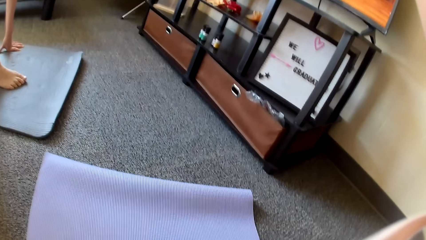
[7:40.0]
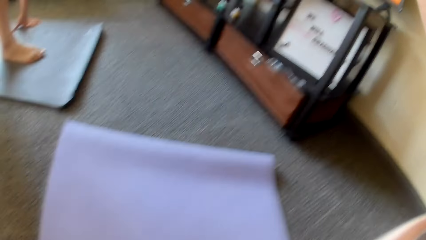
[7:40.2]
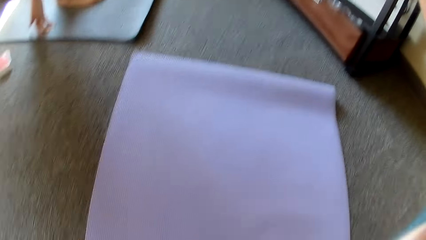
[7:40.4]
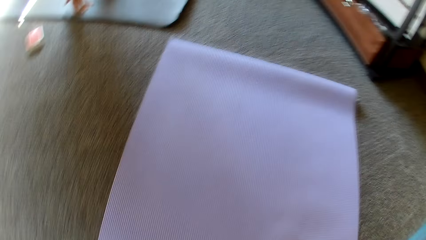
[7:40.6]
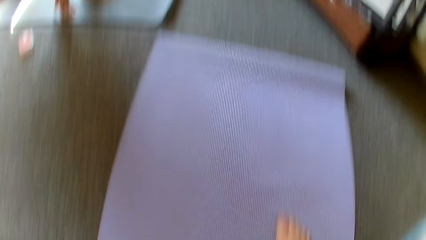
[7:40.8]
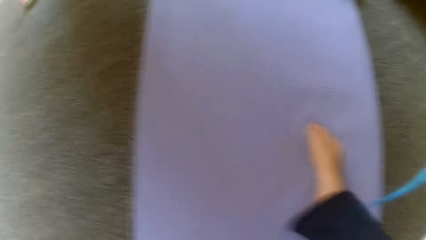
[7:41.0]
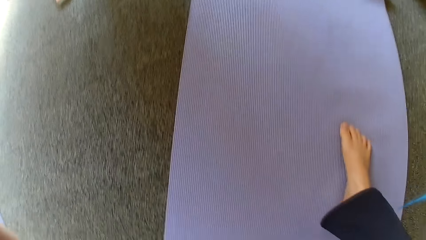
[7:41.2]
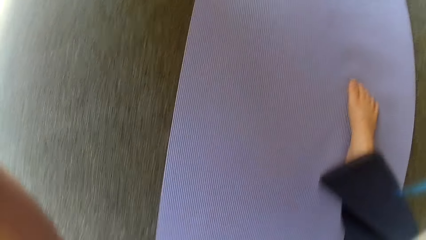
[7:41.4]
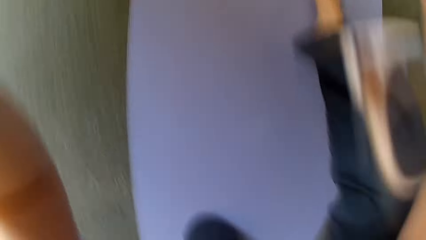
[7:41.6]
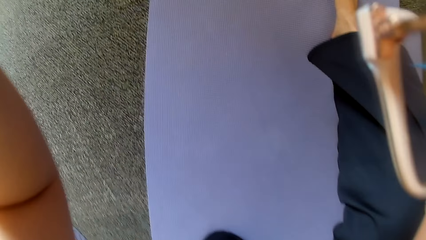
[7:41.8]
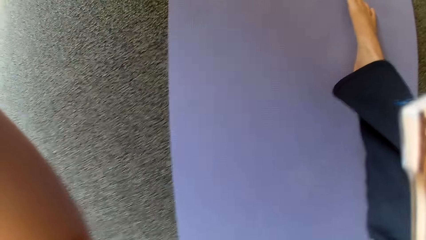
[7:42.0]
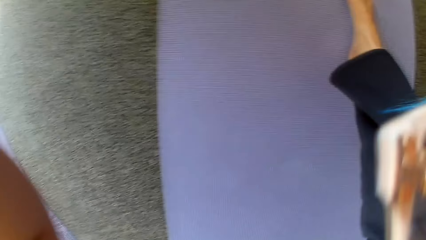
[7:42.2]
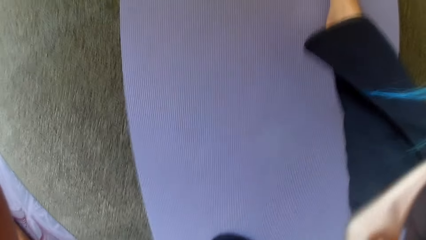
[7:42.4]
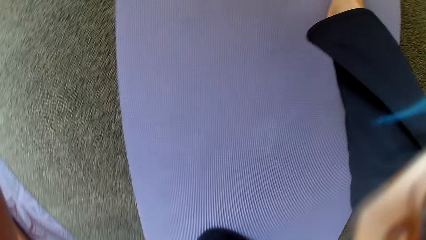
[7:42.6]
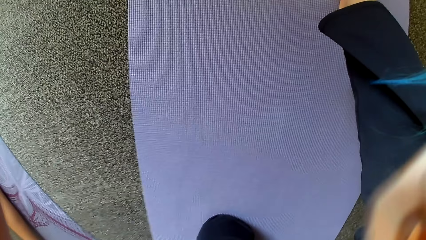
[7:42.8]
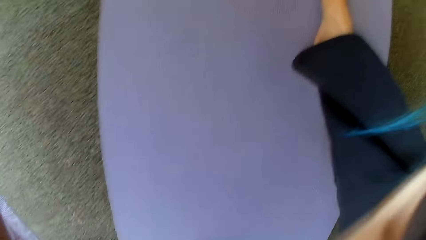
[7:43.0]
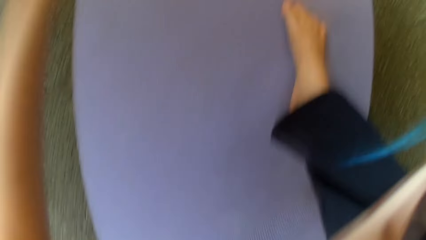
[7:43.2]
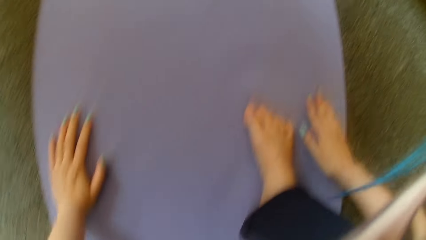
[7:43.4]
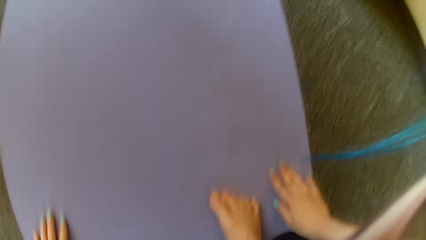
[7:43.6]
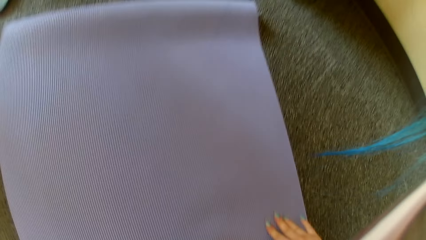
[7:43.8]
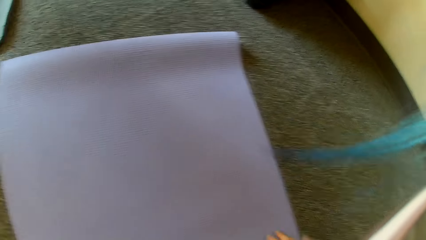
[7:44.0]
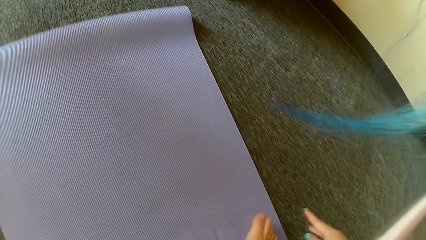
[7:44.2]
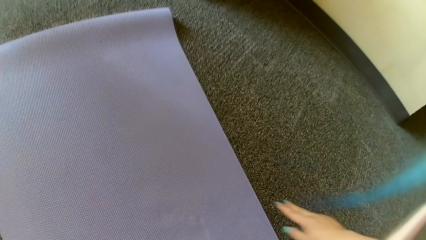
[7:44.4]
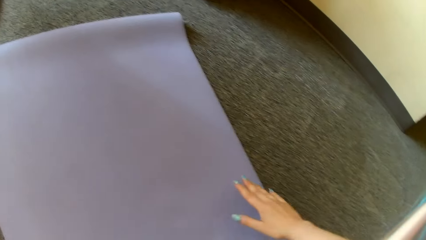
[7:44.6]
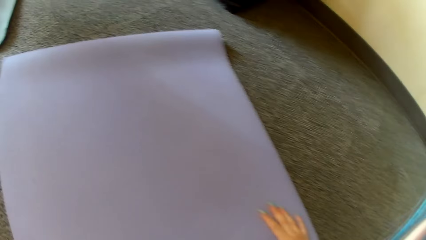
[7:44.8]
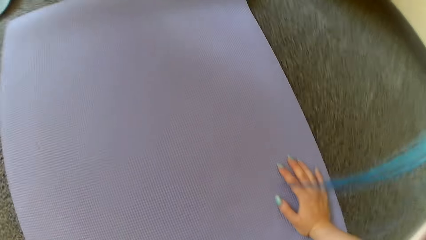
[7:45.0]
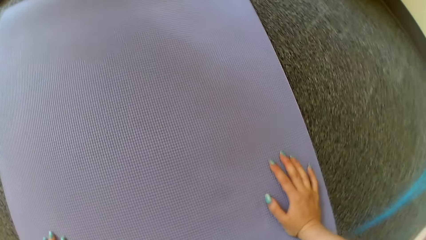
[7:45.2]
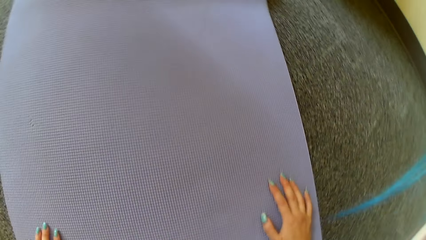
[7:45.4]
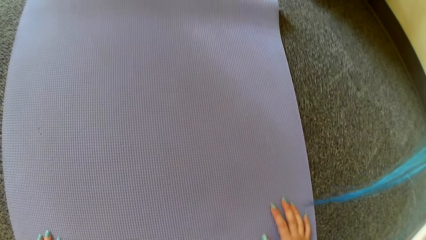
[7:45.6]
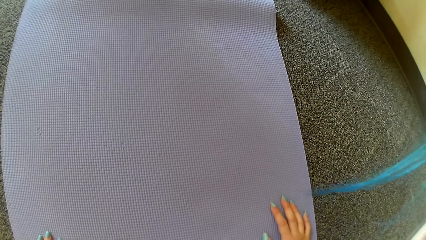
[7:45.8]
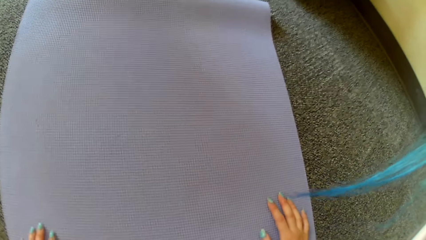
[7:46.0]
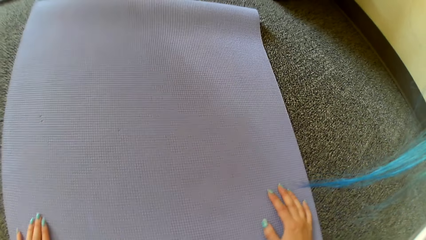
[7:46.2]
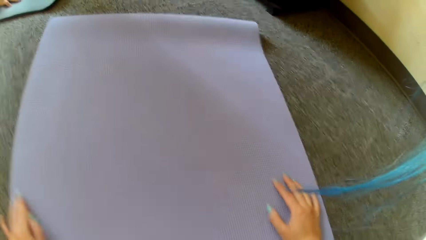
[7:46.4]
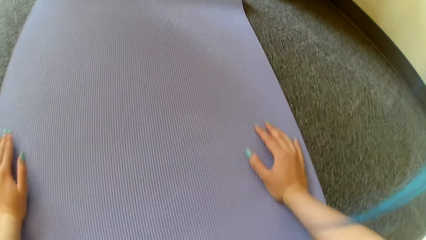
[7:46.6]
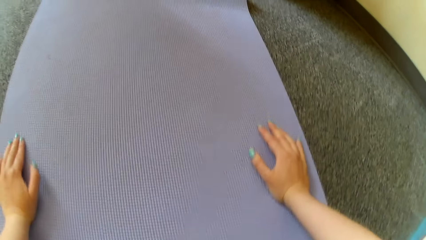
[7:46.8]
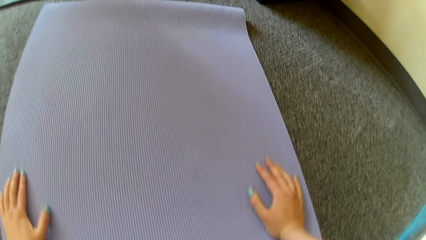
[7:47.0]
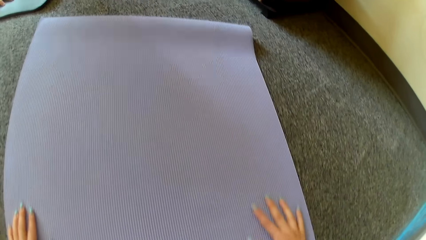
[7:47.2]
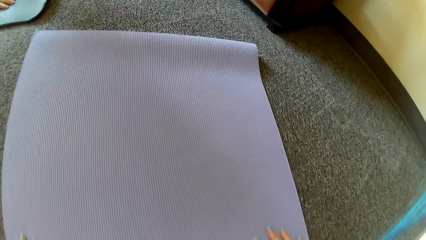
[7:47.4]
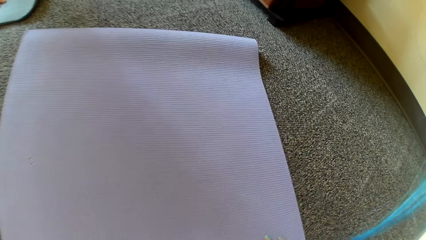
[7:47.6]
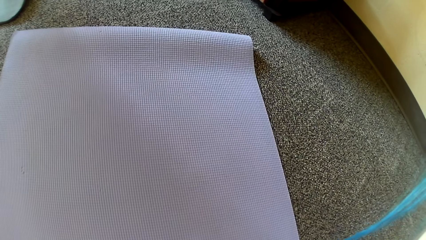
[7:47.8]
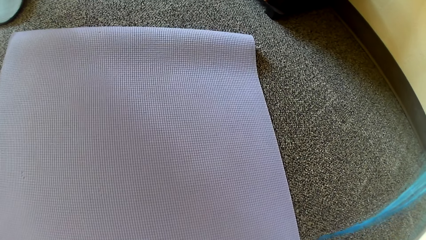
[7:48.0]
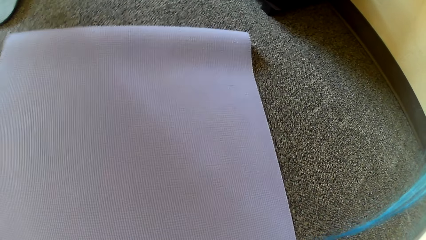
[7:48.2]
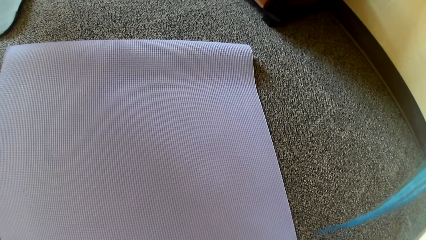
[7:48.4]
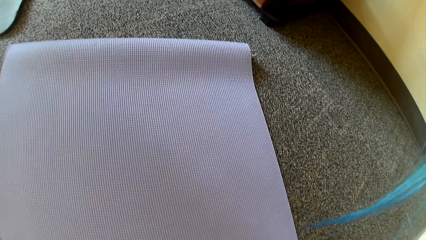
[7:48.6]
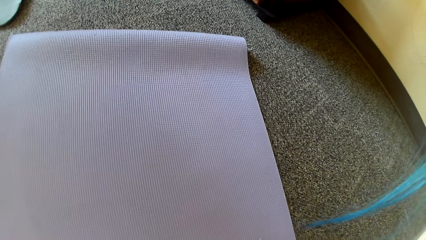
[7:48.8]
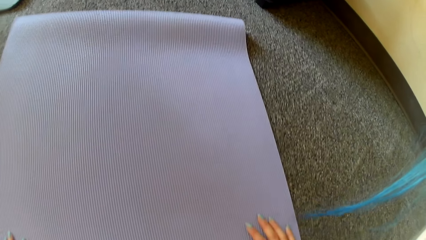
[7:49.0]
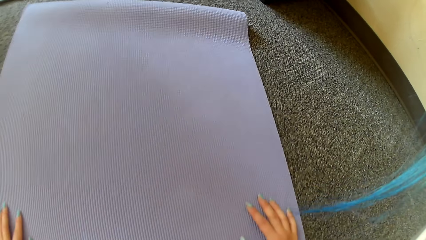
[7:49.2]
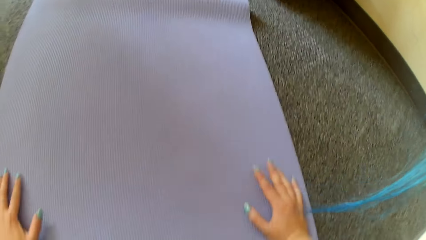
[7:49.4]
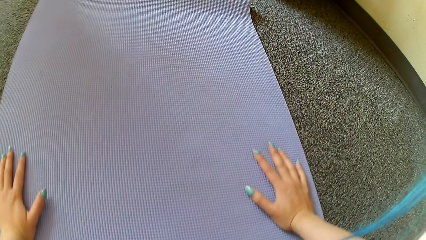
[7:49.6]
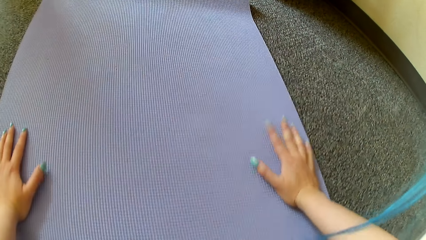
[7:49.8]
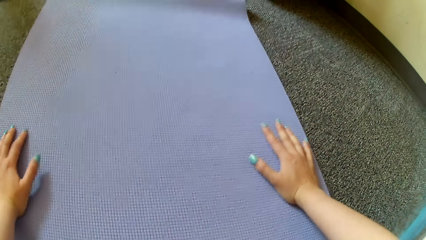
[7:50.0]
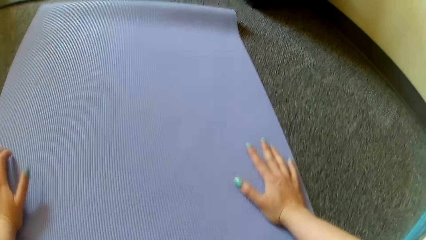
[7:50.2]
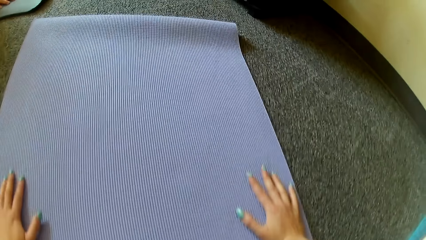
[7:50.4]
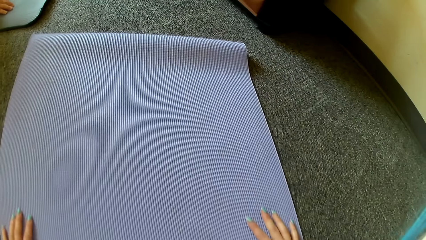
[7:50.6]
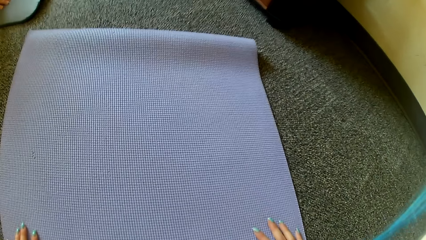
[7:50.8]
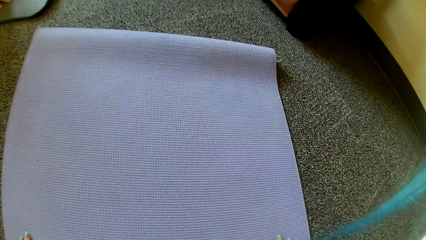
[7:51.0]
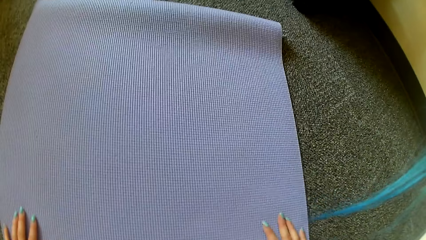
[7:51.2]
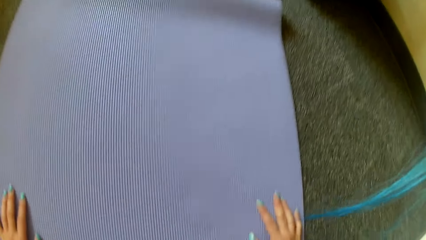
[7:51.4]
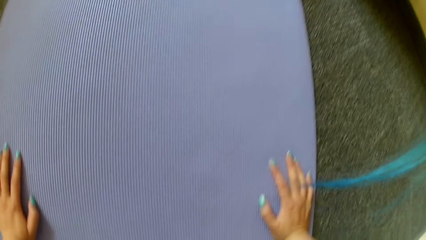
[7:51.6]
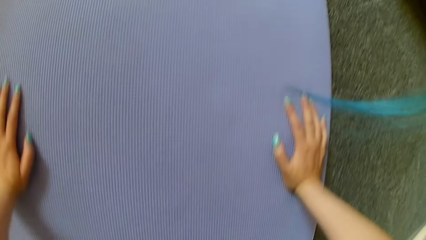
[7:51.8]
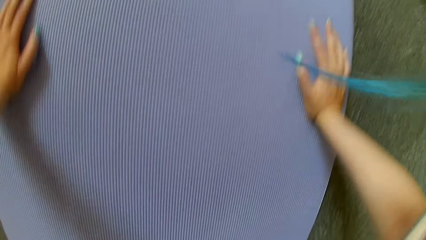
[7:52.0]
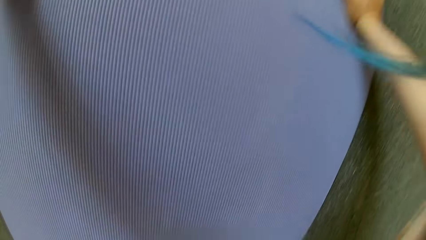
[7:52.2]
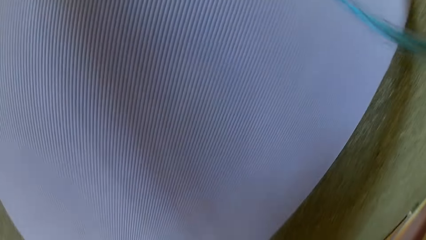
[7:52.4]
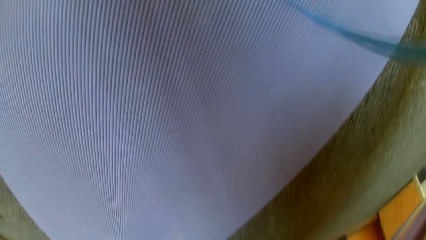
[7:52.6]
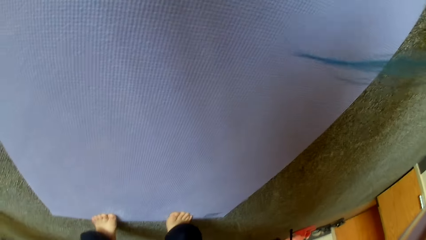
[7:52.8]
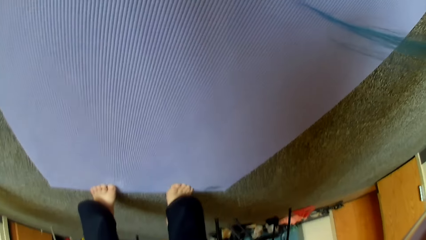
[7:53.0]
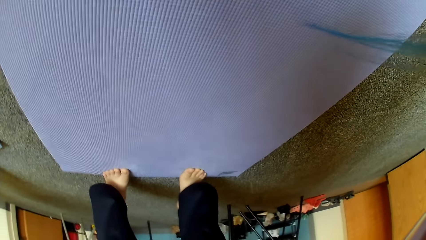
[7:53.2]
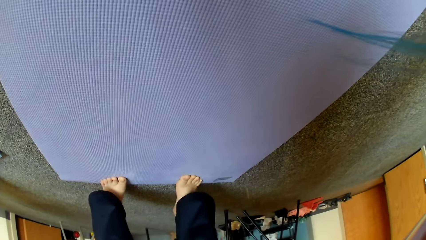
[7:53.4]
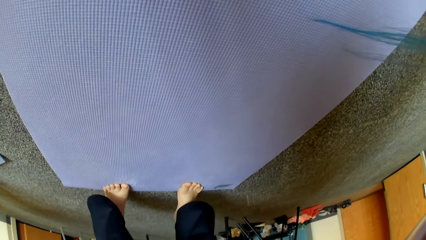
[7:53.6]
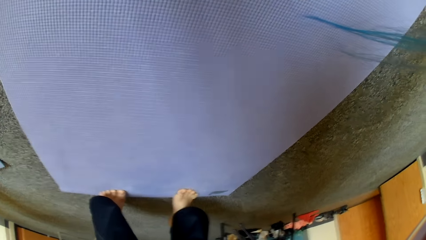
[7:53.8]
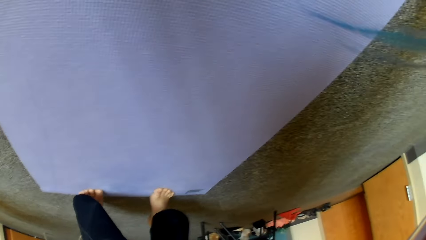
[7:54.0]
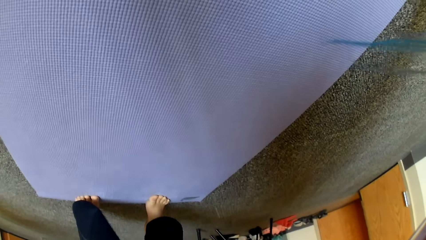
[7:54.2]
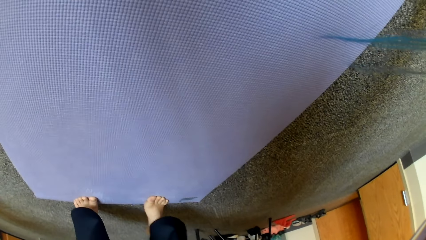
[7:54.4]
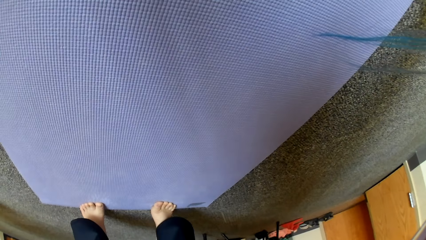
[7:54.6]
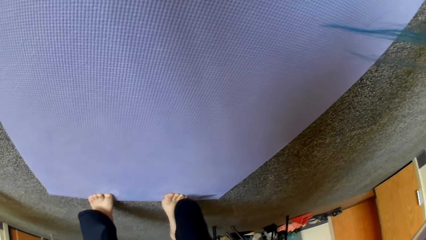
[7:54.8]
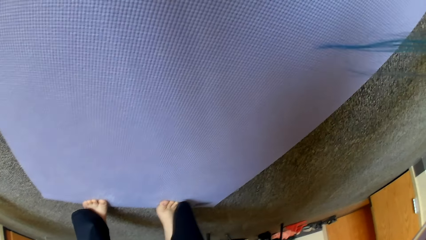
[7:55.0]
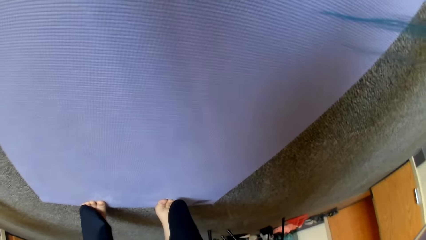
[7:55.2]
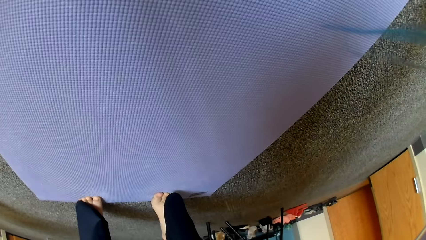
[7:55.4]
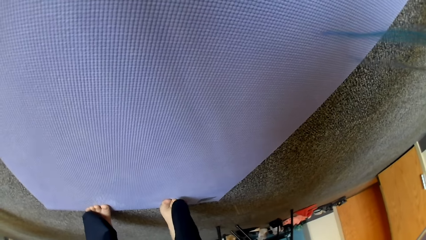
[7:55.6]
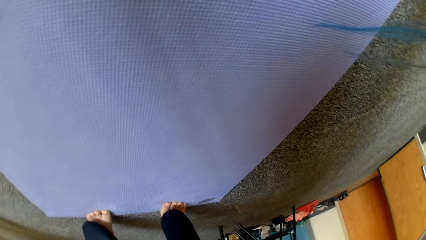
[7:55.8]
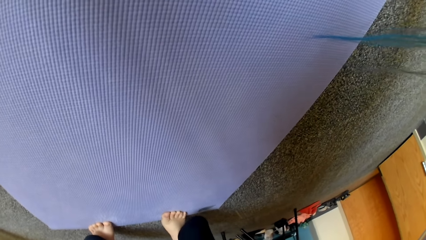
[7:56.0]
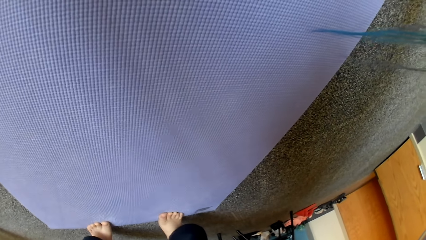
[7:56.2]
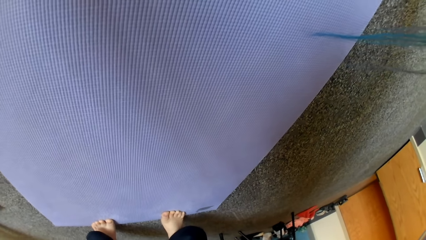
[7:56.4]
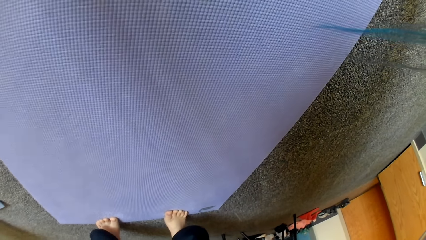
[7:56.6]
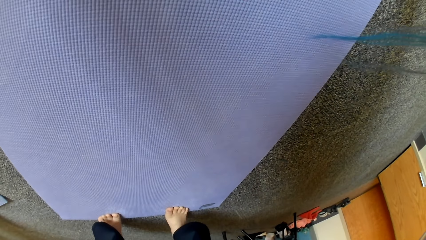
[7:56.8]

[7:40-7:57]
The camera wearer moves her leg. She puts her hands on the mat.
